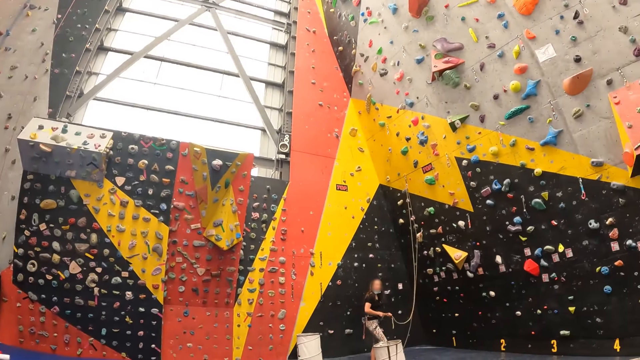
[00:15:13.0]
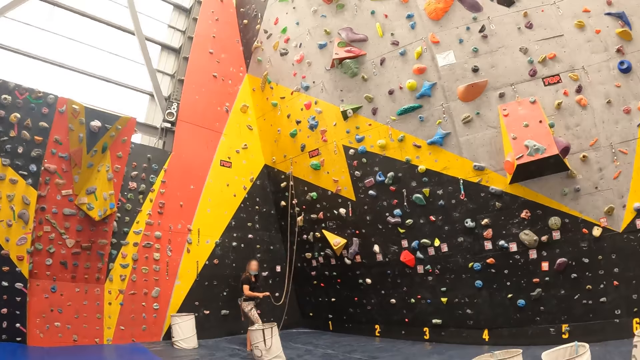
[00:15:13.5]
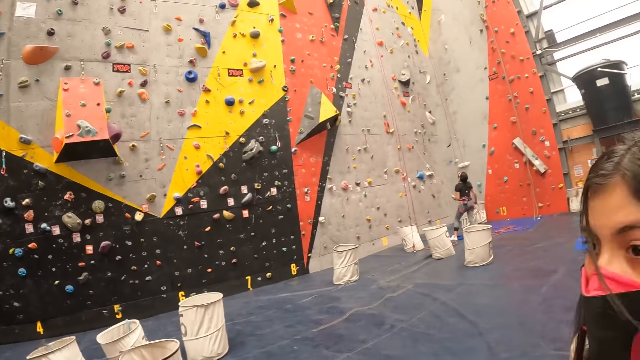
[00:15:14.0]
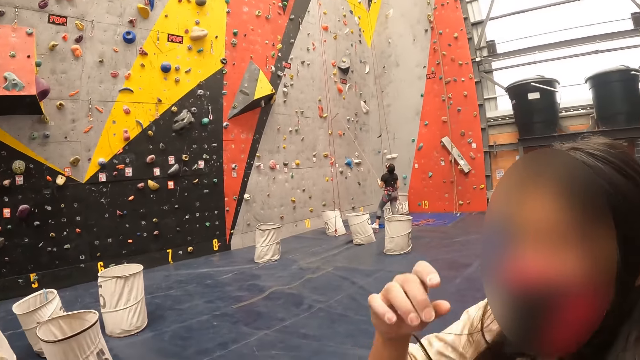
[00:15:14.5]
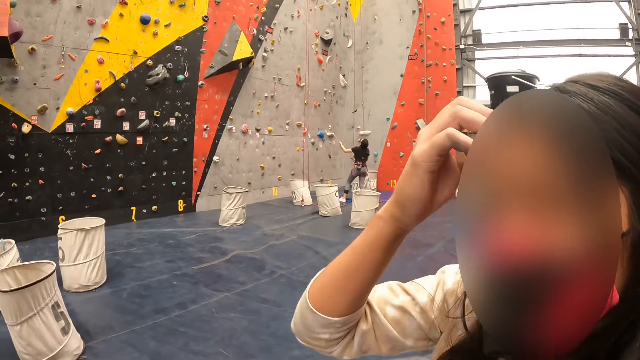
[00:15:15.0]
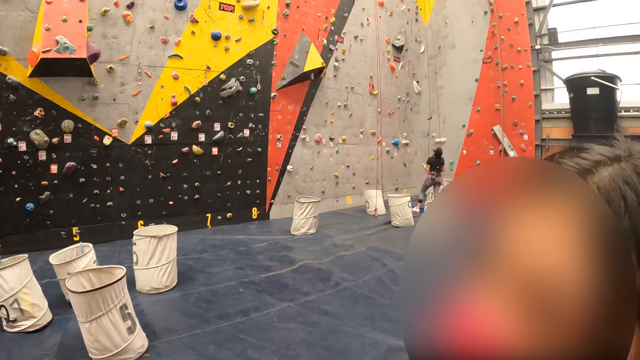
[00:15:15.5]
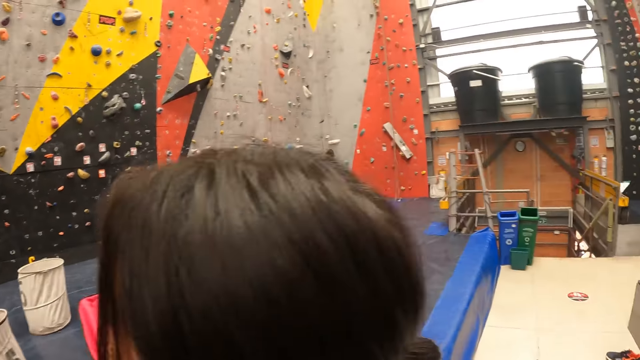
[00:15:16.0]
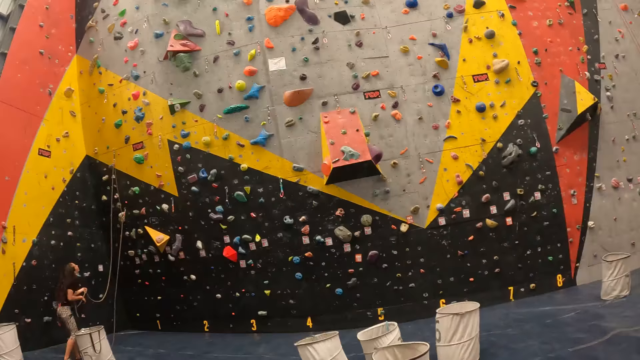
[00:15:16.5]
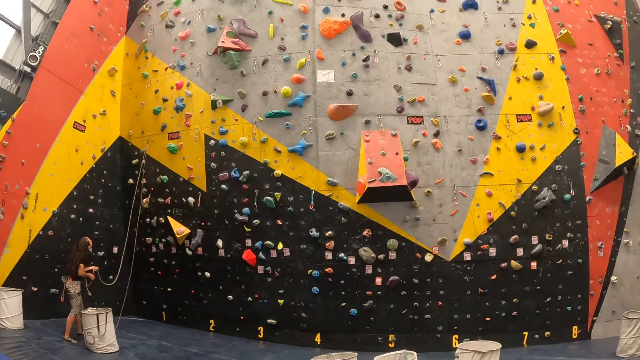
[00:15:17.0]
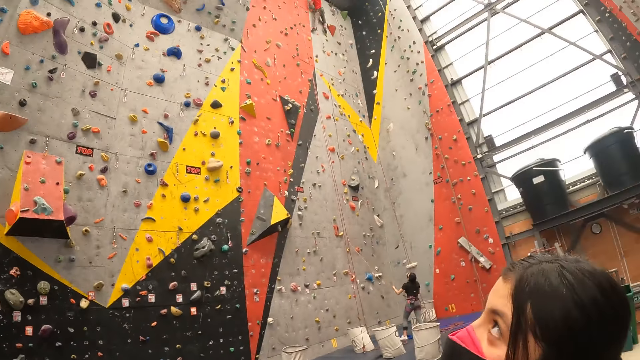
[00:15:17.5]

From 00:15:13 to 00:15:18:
The camera wearer looks around.

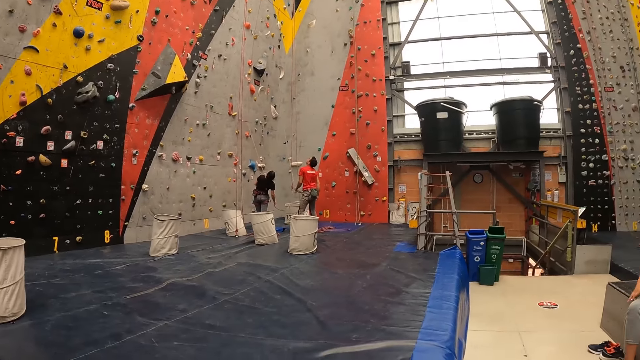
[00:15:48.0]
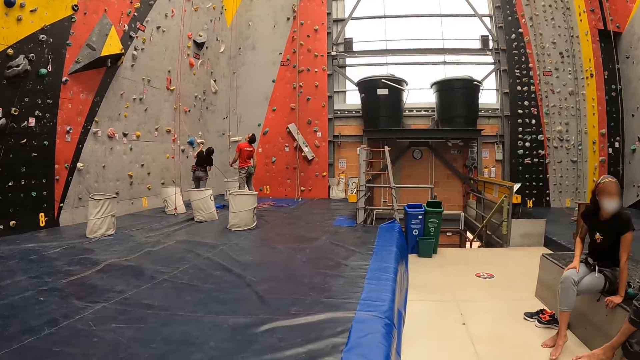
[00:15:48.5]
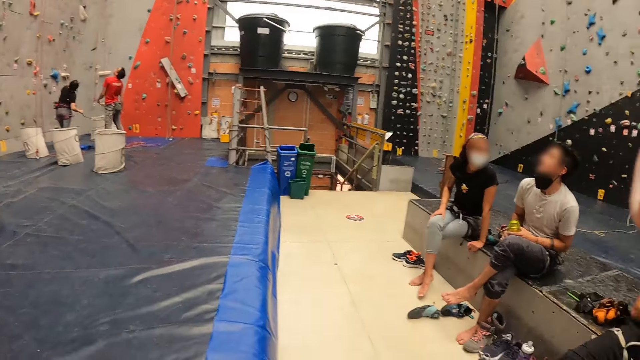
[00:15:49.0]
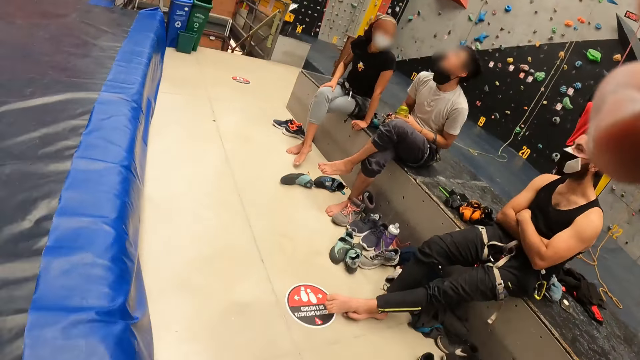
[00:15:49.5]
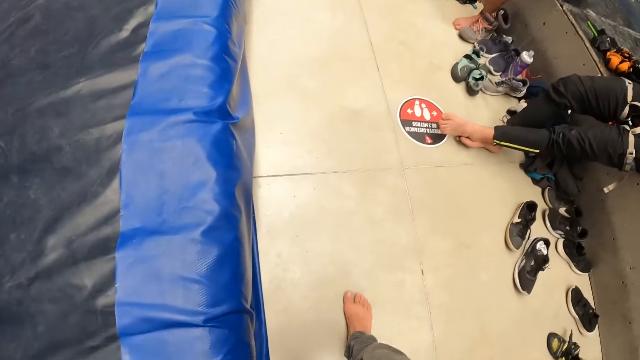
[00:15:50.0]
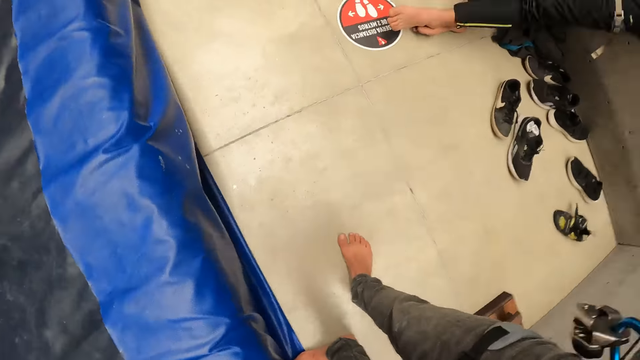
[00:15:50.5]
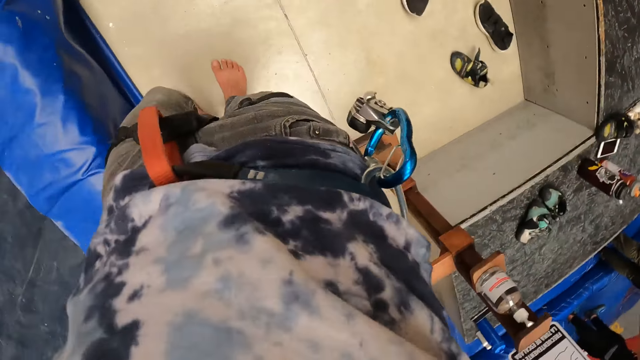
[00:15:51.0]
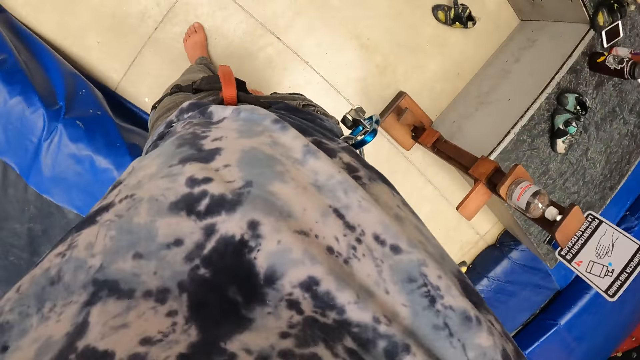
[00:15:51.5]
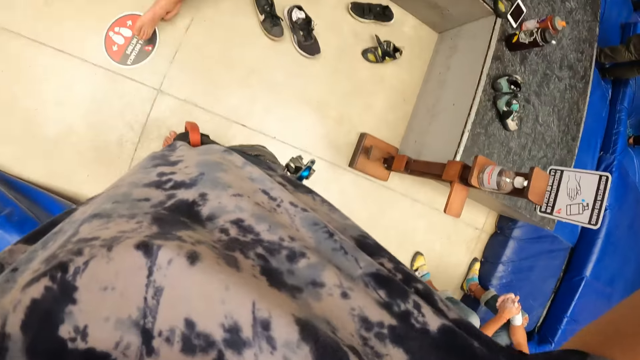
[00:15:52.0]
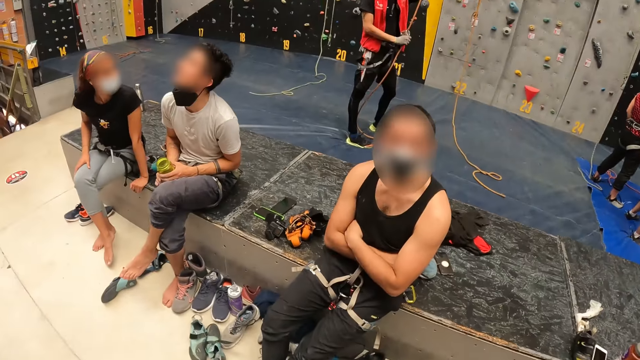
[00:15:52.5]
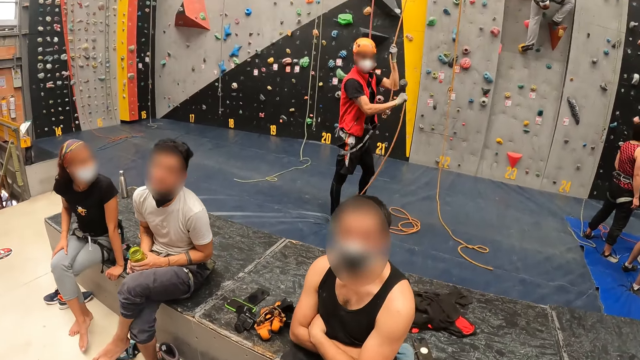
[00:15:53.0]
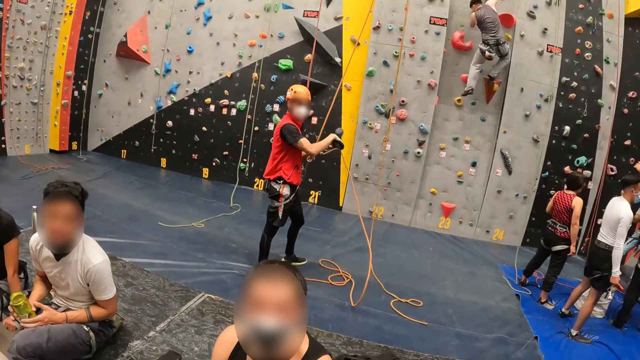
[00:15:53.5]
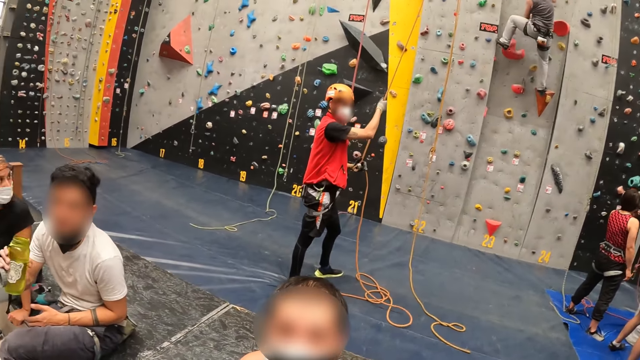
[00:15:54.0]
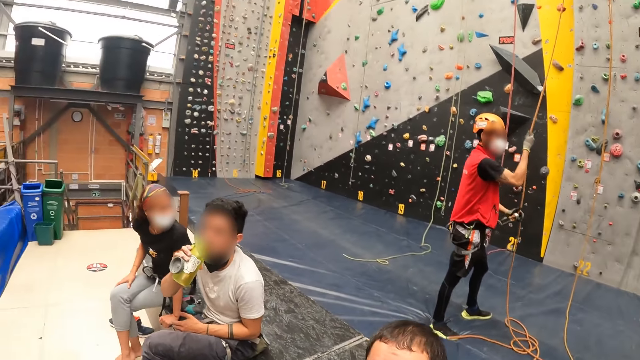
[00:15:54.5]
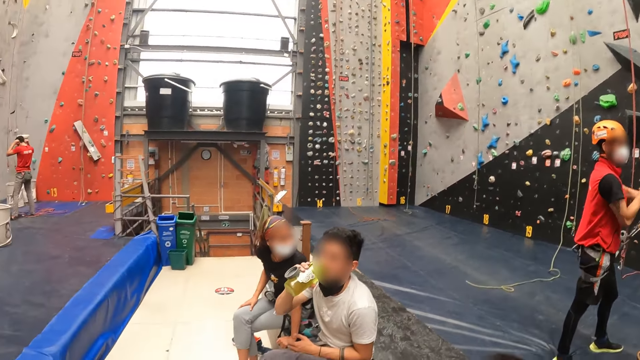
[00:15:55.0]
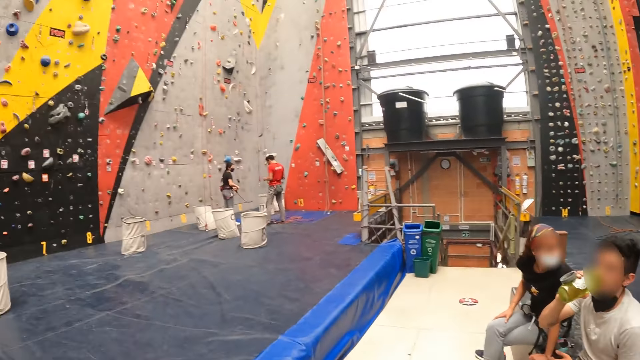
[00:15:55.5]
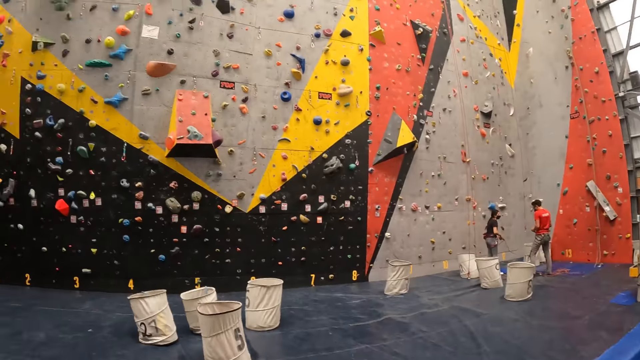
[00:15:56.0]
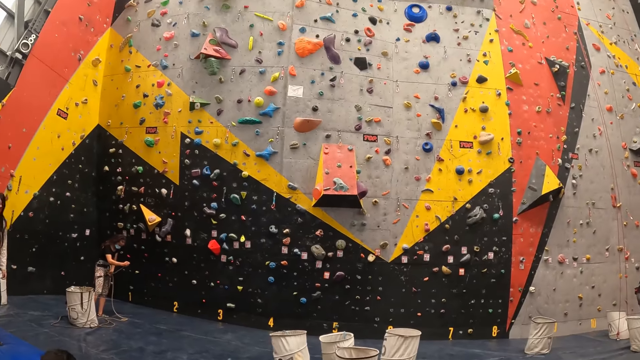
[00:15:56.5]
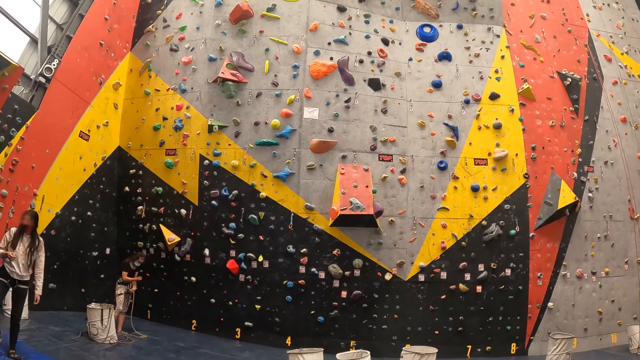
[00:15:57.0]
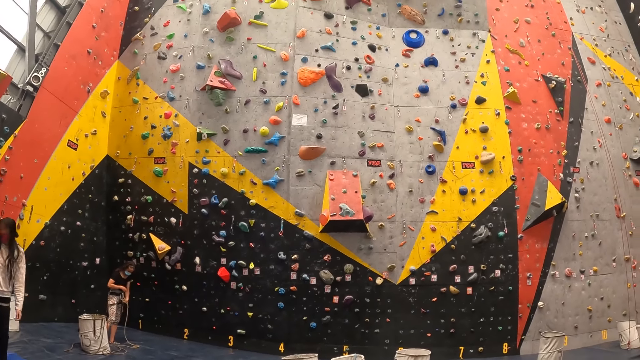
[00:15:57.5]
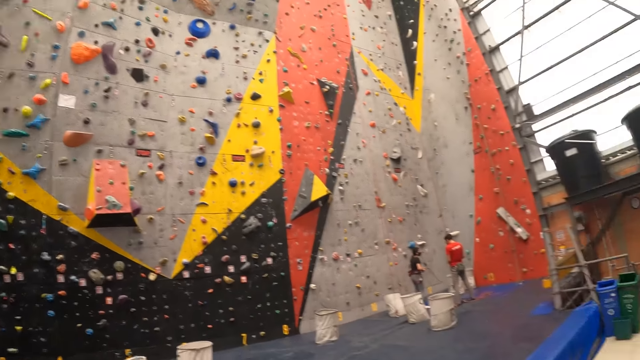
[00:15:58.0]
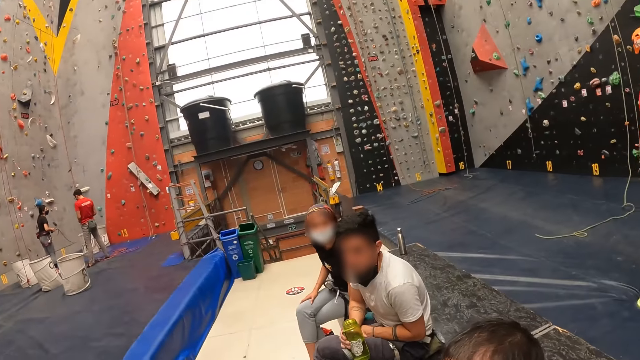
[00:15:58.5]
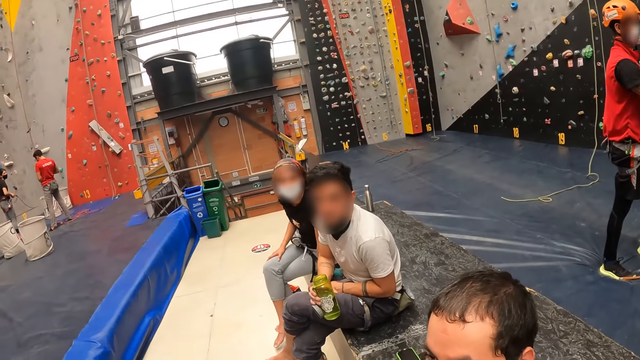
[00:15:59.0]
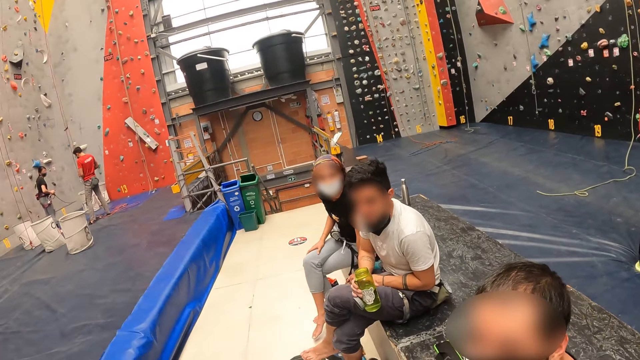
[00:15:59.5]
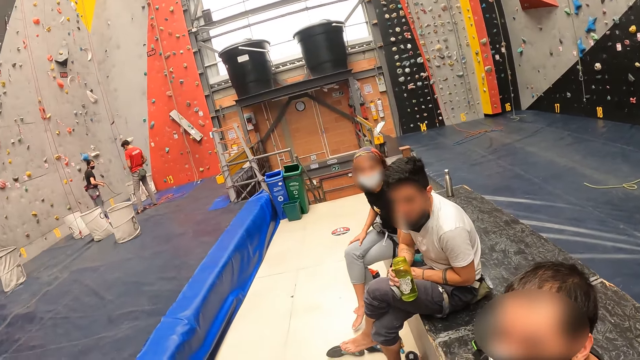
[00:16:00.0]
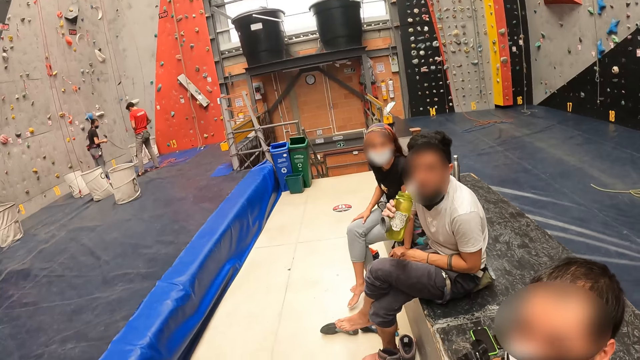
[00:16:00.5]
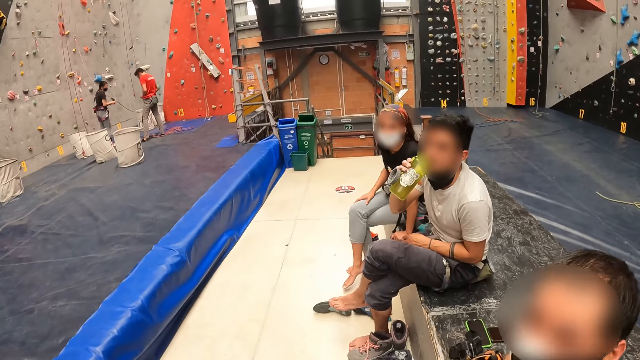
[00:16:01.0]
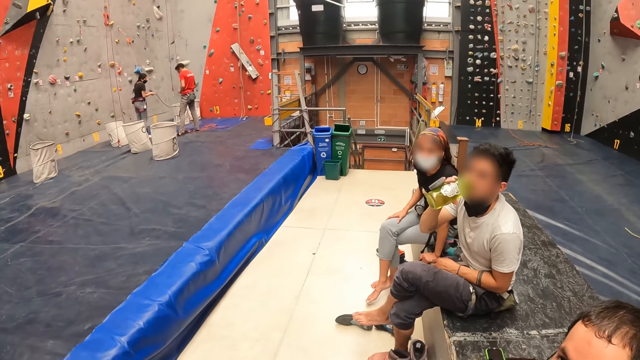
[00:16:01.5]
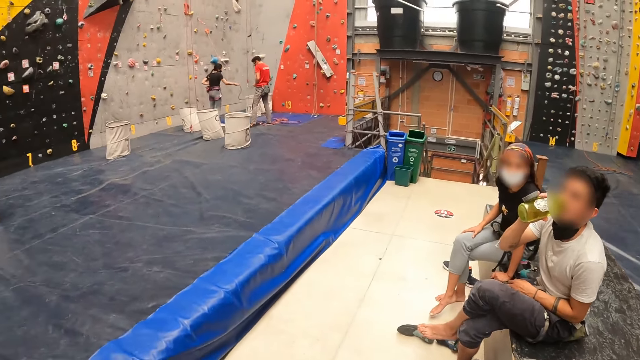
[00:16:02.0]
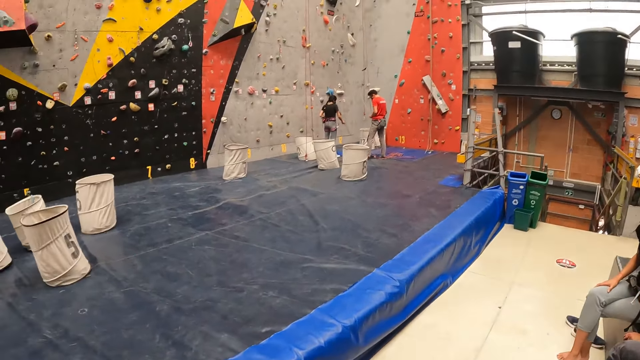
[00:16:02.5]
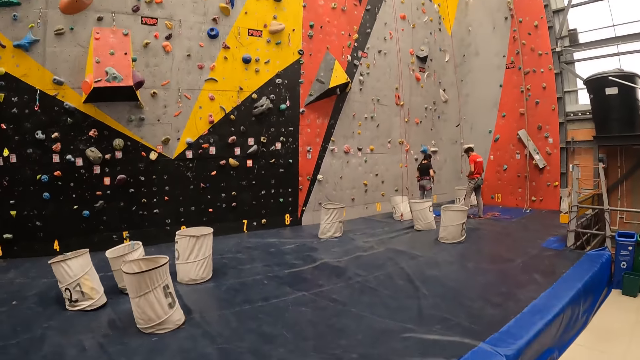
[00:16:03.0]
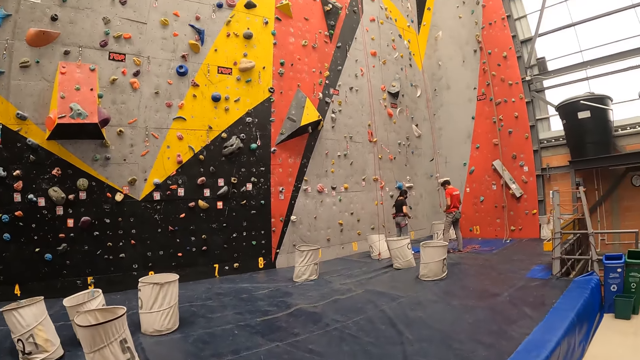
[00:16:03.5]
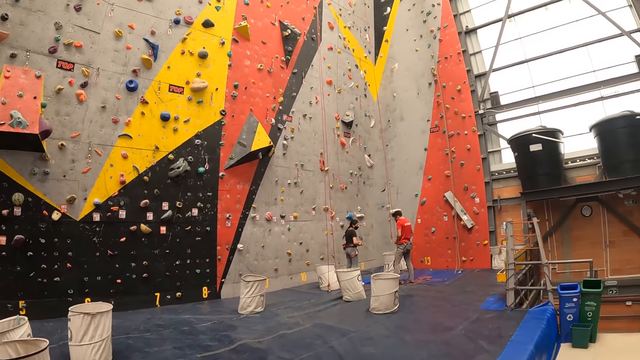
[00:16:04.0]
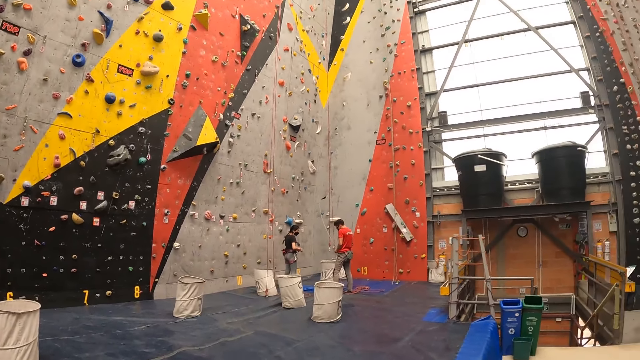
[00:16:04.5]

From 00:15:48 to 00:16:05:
The camera wearer adjusts the camera. They converse with three people. A man pulls a rope. The camera wearer looks around. A person drinks something. The camera wearer looks around.
